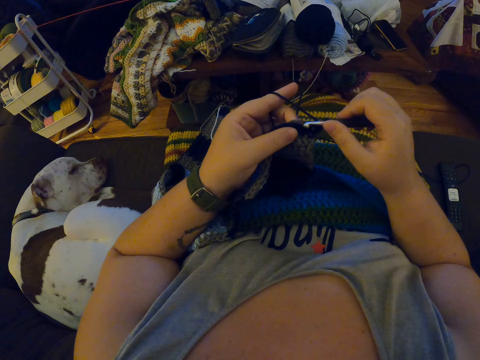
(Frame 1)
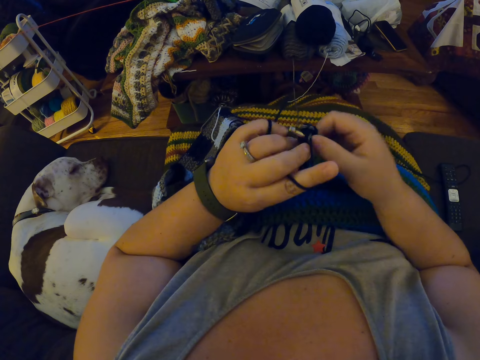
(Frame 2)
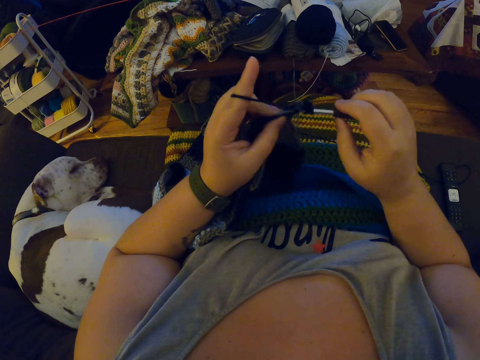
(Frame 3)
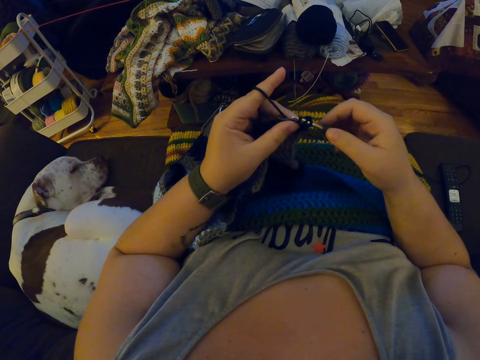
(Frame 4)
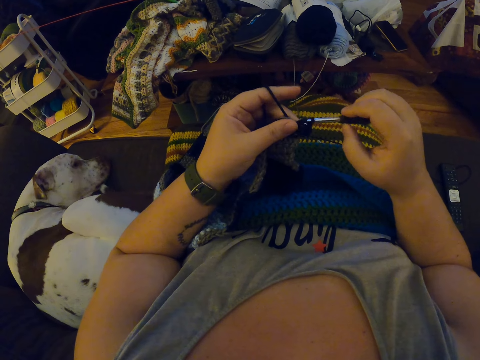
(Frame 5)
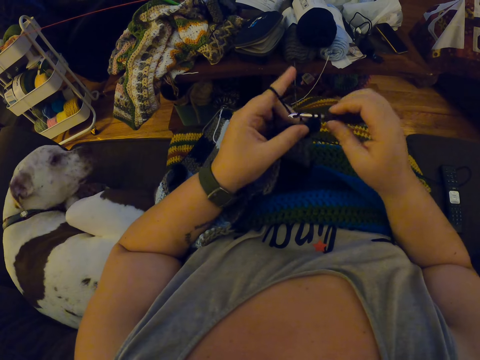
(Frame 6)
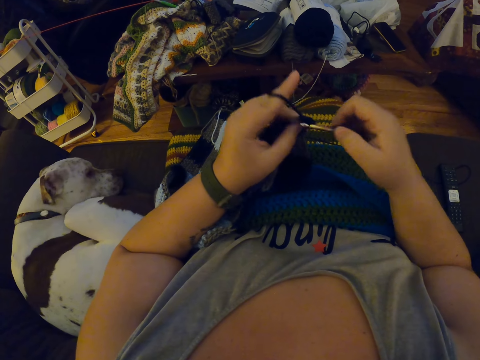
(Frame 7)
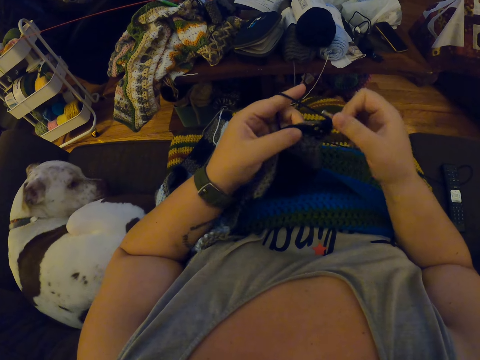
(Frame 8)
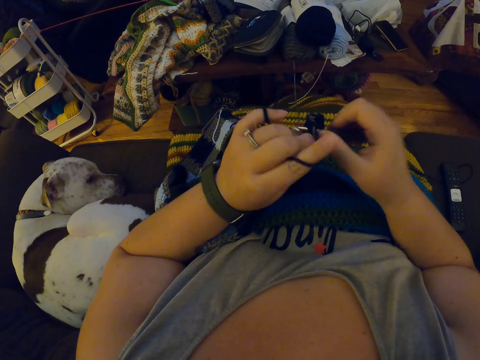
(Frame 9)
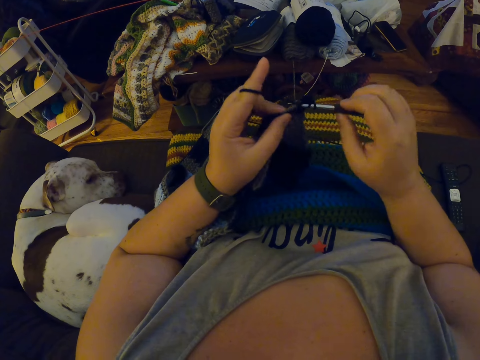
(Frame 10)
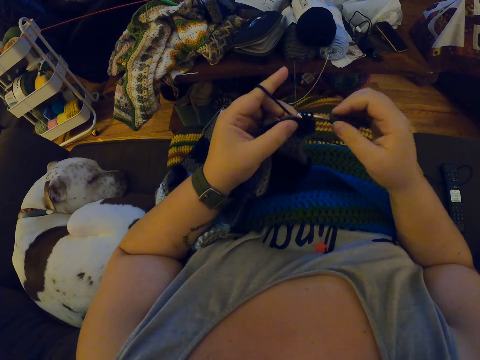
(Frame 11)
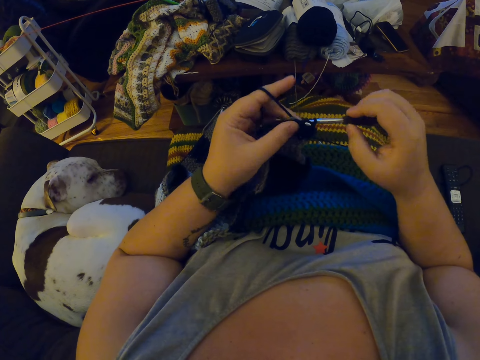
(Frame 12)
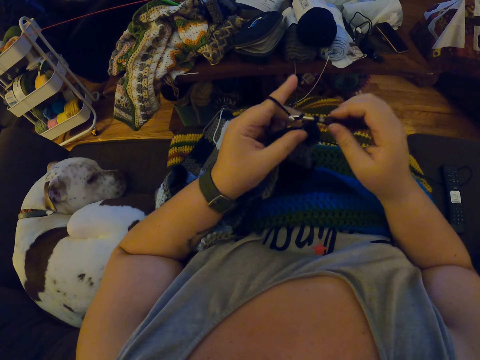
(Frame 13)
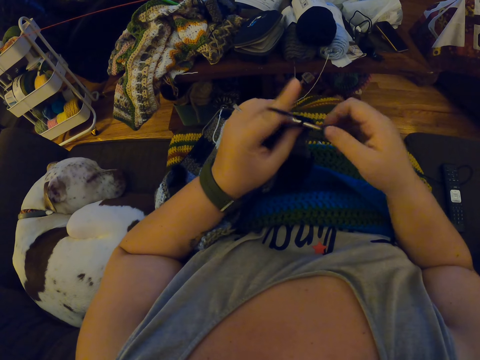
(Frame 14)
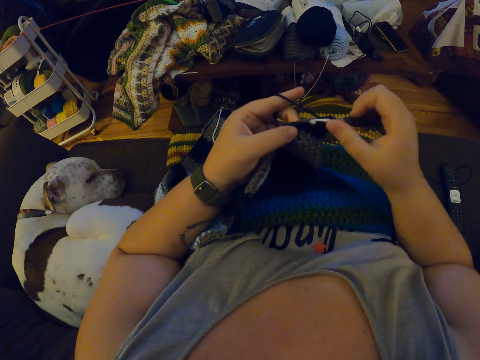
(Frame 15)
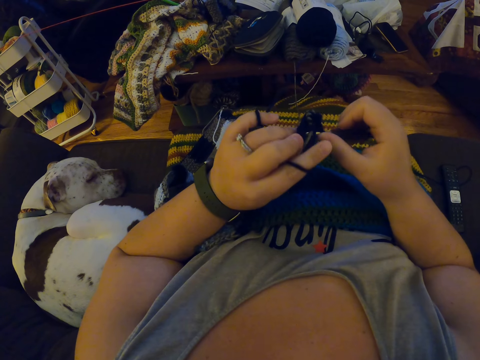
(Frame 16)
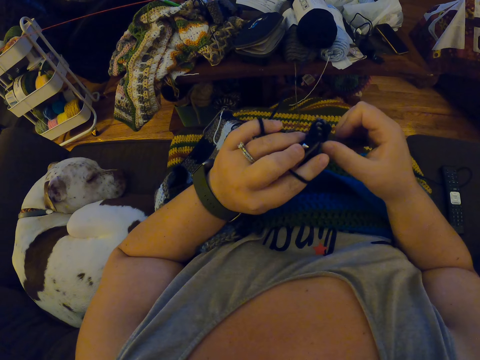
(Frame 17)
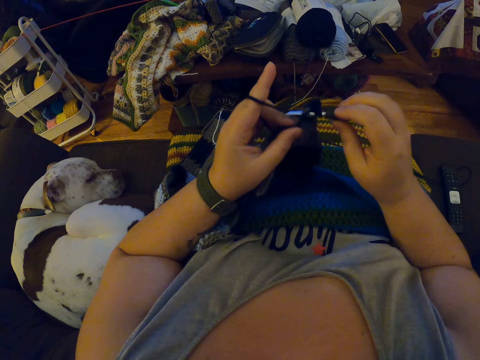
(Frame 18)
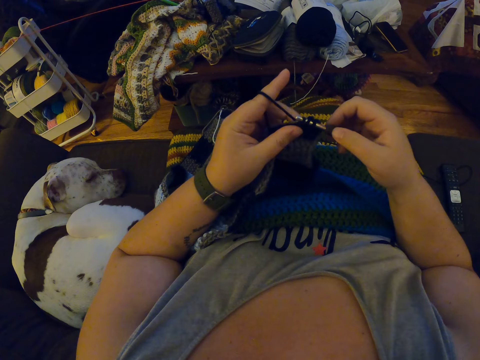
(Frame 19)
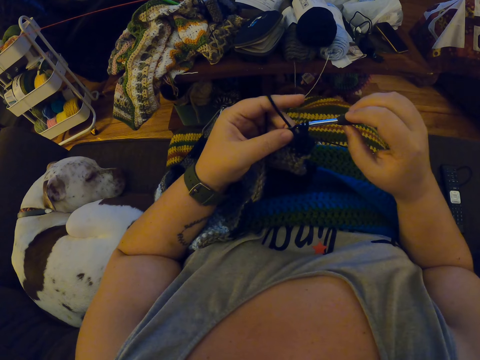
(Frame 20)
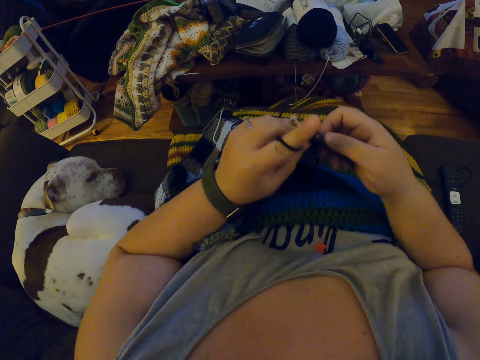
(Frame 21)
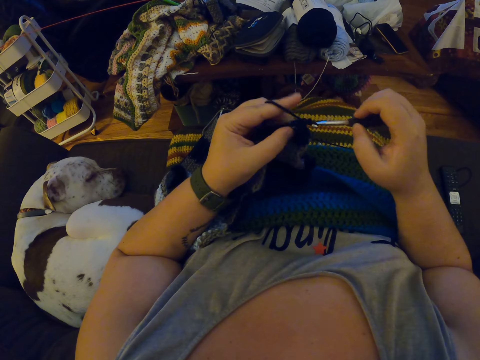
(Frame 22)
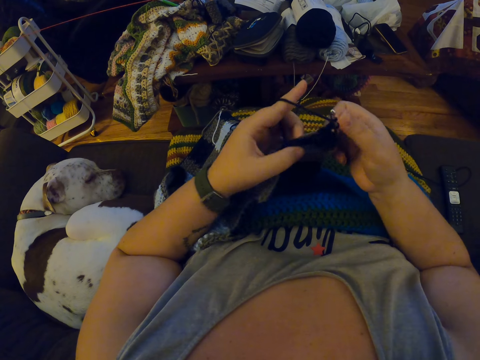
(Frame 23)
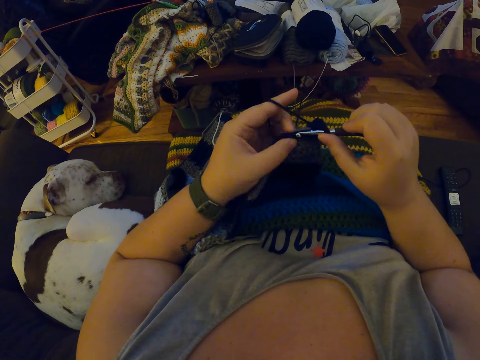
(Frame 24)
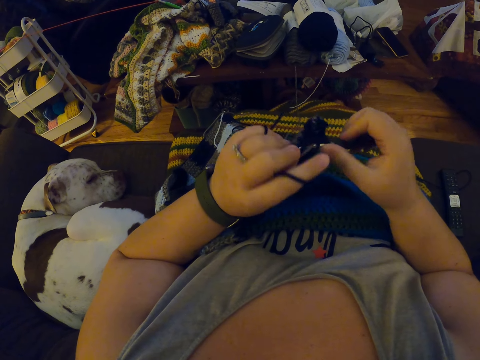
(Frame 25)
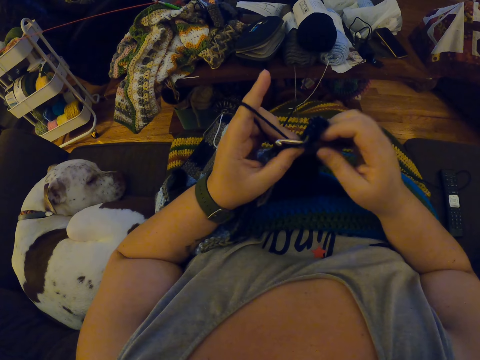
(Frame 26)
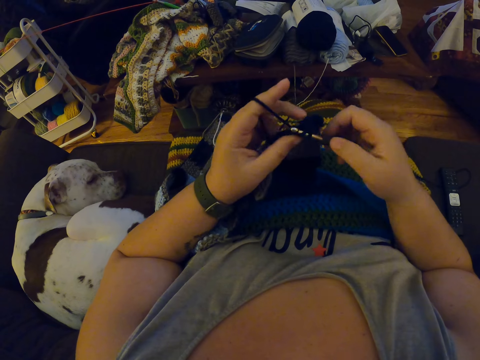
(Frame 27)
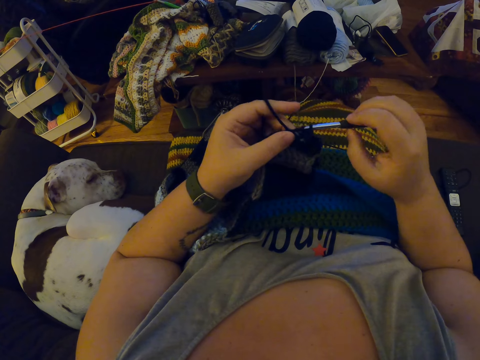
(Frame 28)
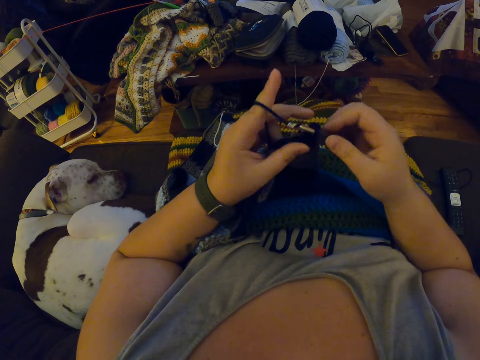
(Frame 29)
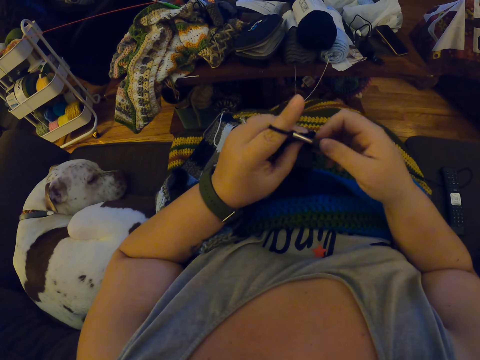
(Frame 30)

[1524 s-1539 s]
The camera wearer knits a fabric.

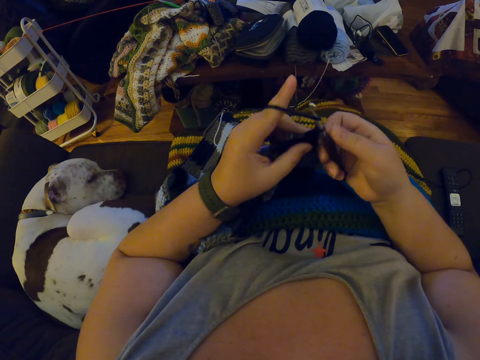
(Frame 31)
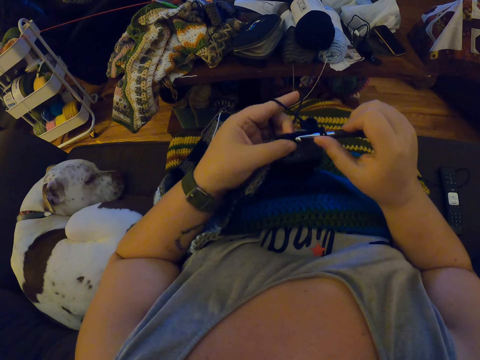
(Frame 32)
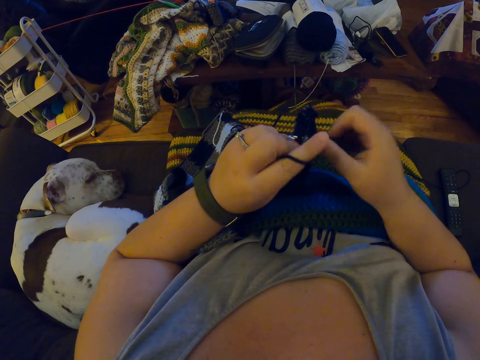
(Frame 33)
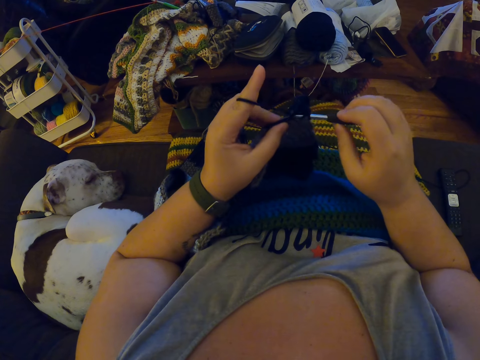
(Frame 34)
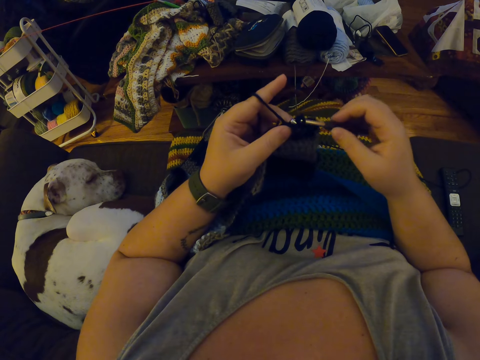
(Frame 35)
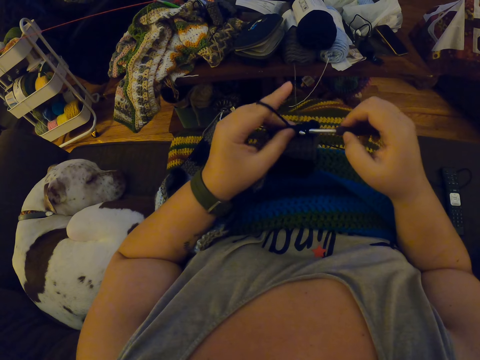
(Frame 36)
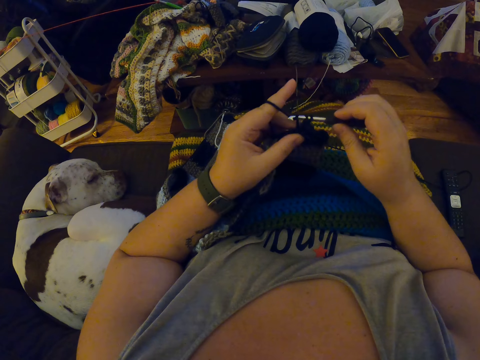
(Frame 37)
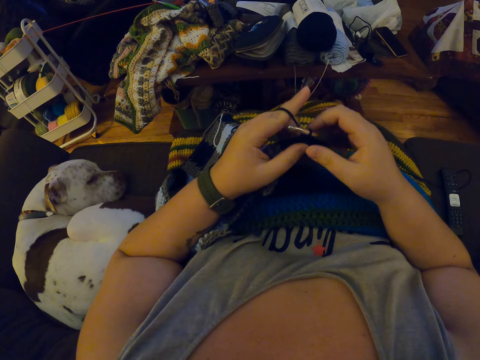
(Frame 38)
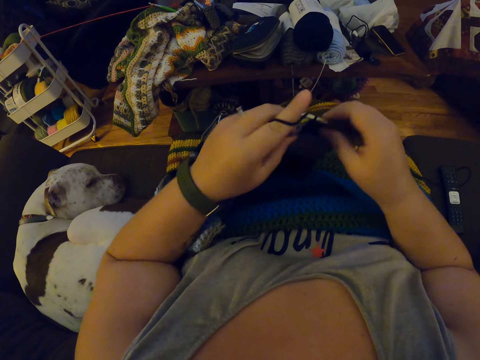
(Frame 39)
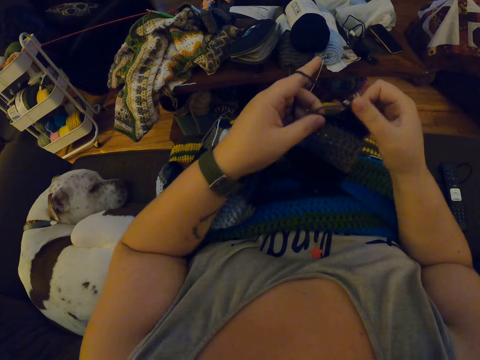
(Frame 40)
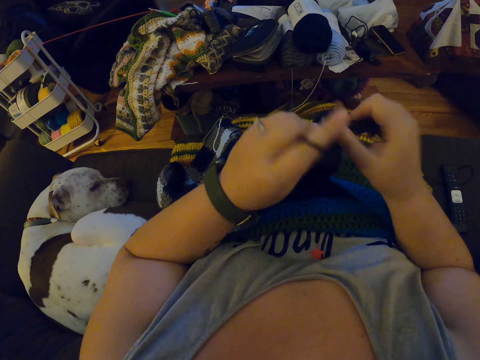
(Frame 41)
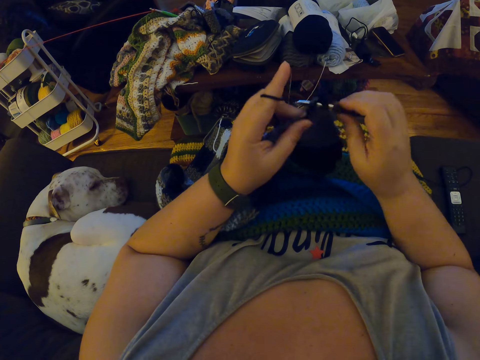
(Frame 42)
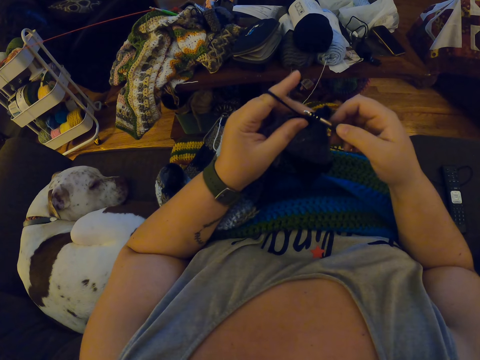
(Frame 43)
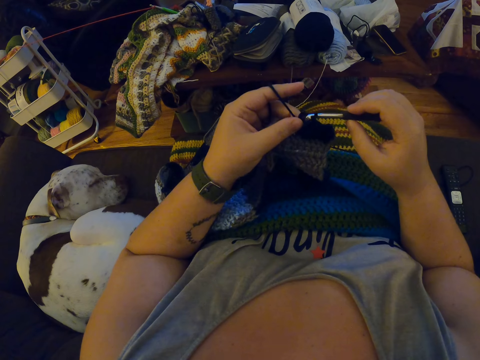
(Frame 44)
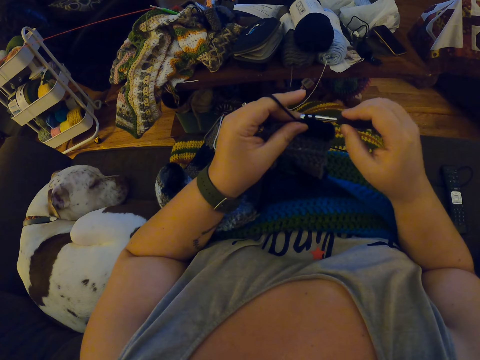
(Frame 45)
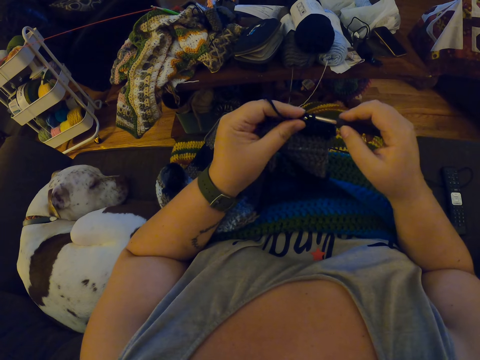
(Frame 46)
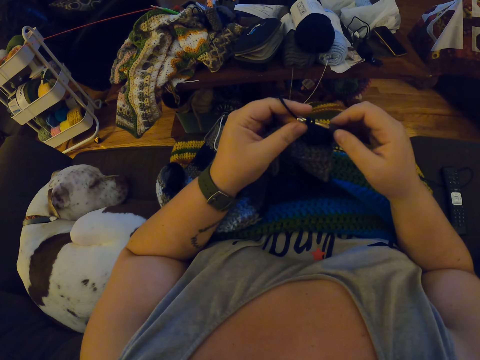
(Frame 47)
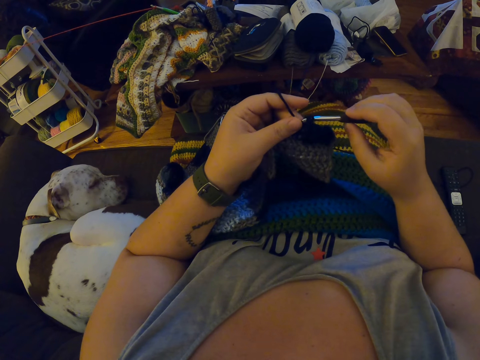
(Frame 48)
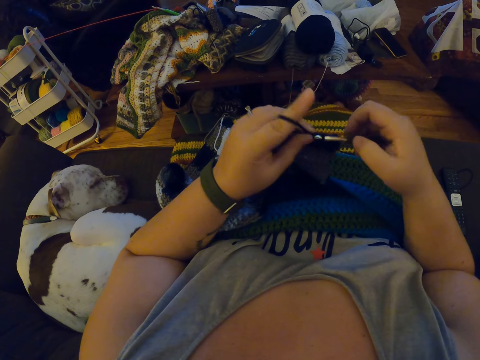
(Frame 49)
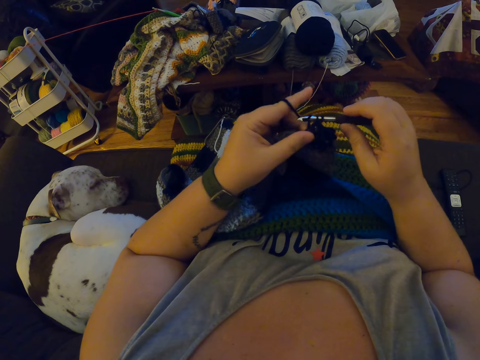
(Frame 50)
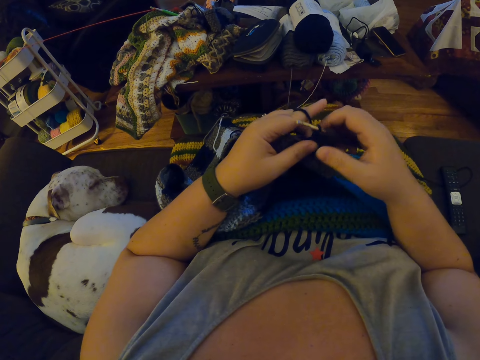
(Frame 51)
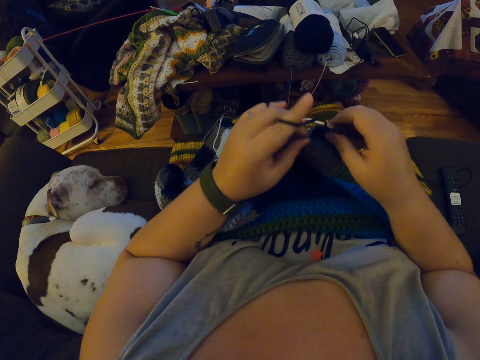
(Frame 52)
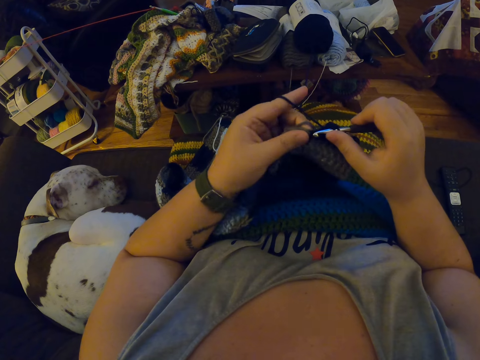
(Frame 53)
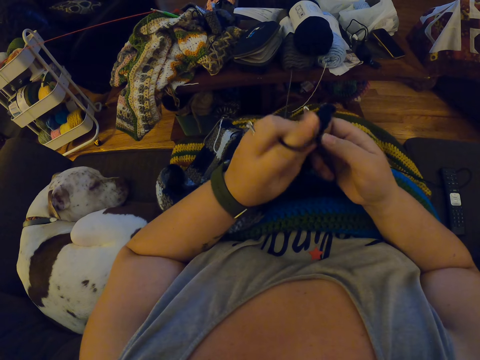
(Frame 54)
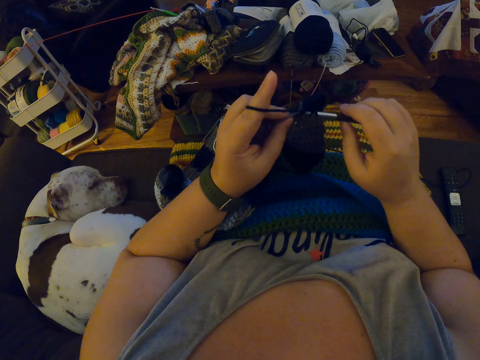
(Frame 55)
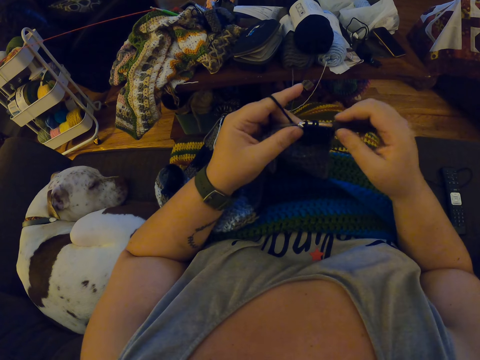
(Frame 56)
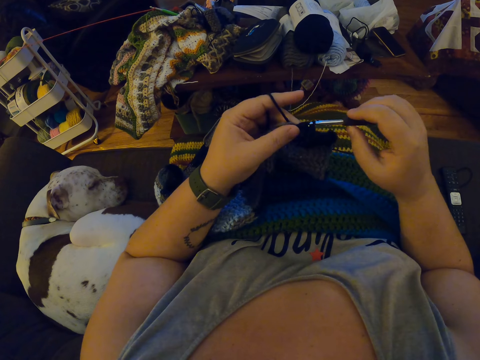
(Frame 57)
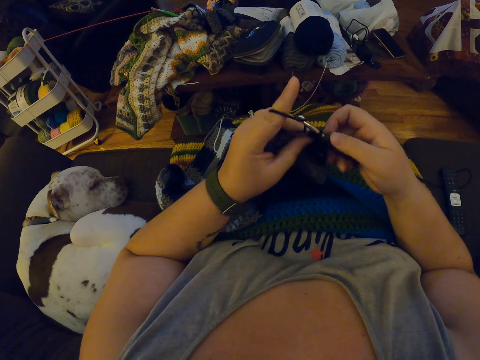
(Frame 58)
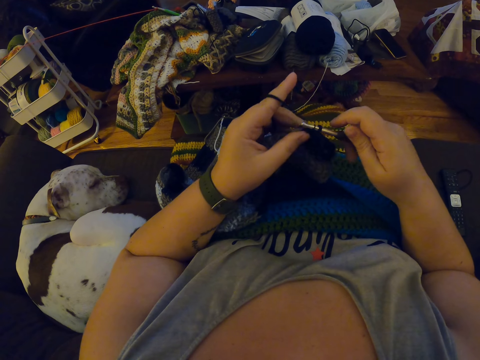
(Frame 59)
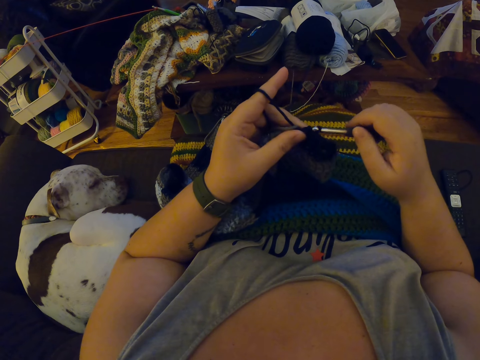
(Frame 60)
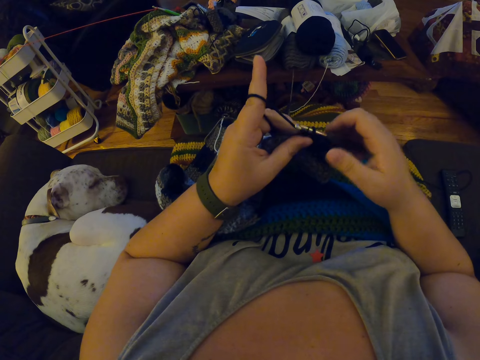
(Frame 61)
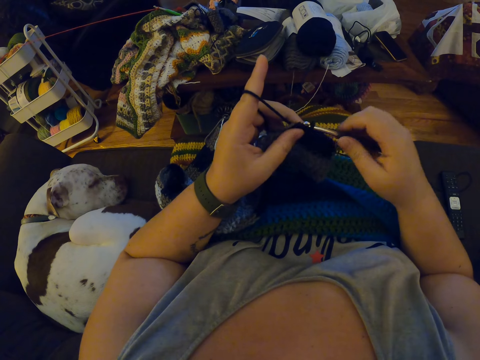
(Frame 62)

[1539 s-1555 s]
The camera wearer pulls their fabric. They knit the fabric.
